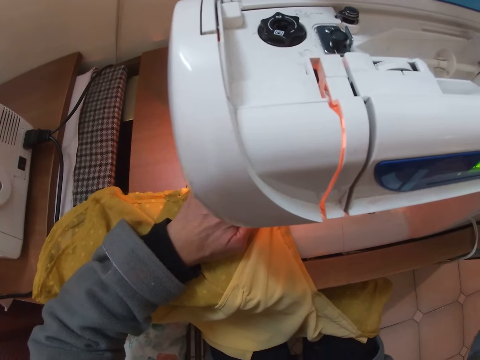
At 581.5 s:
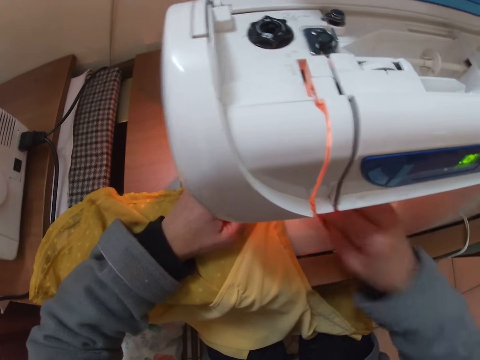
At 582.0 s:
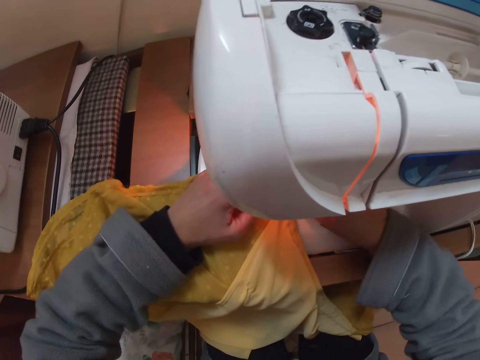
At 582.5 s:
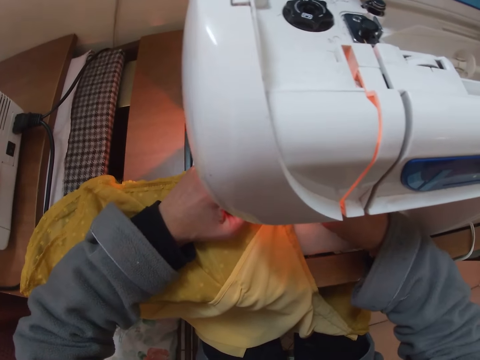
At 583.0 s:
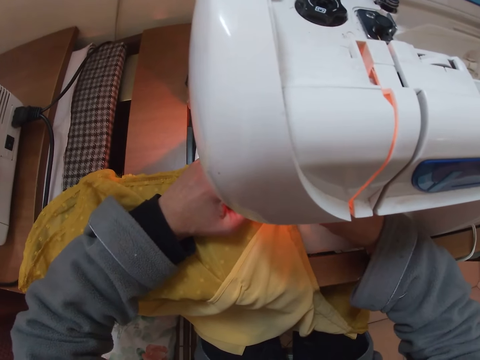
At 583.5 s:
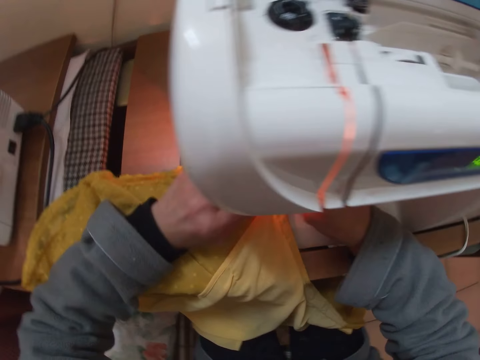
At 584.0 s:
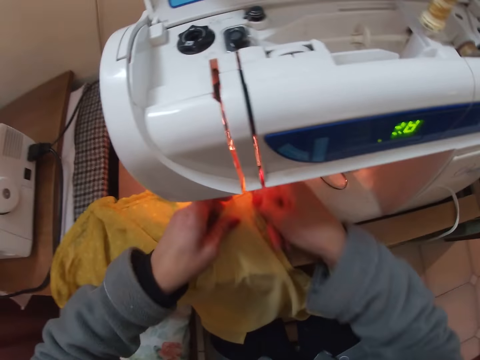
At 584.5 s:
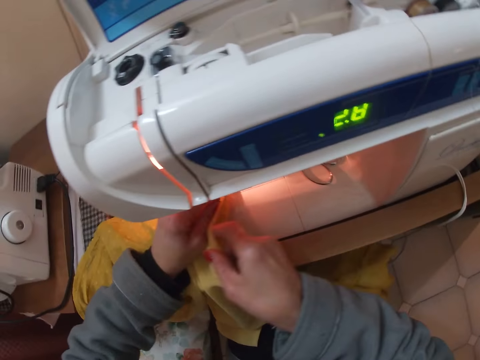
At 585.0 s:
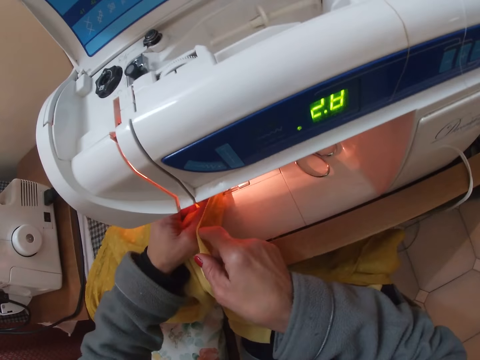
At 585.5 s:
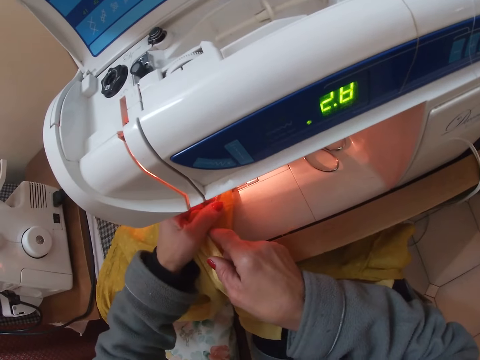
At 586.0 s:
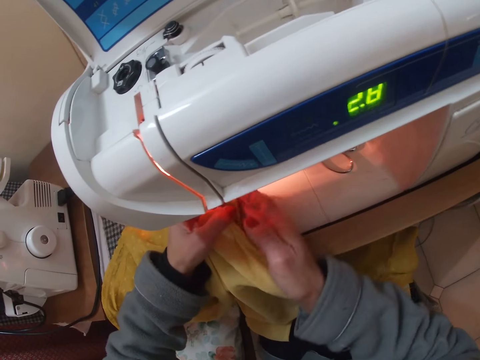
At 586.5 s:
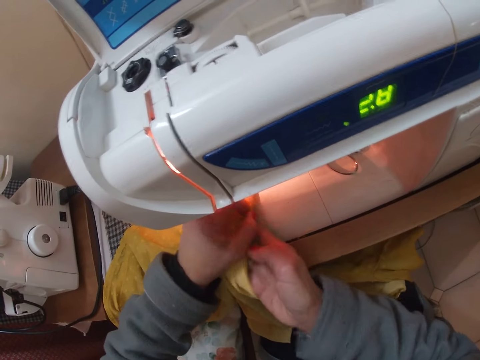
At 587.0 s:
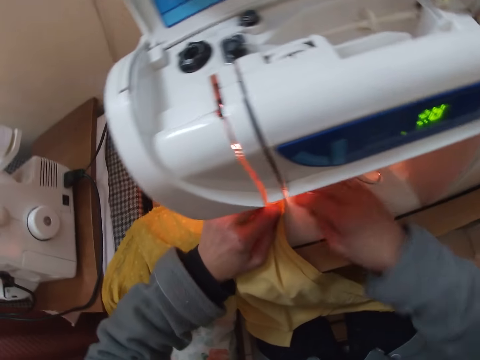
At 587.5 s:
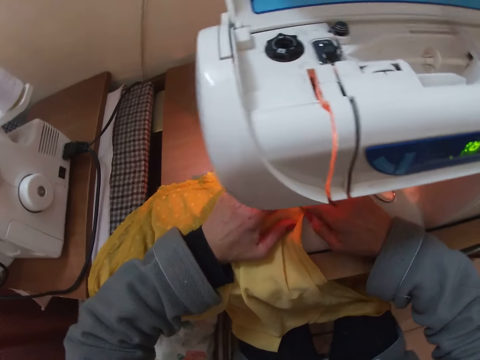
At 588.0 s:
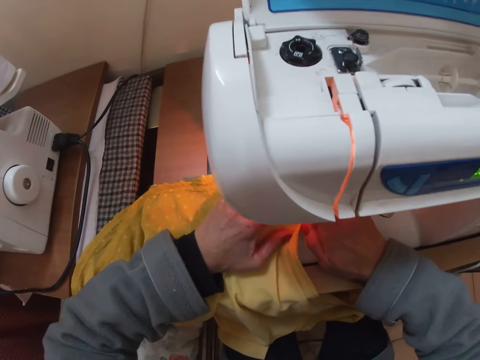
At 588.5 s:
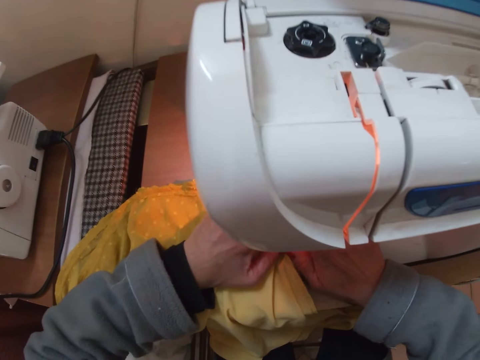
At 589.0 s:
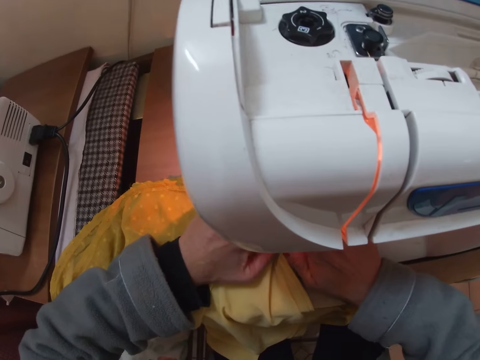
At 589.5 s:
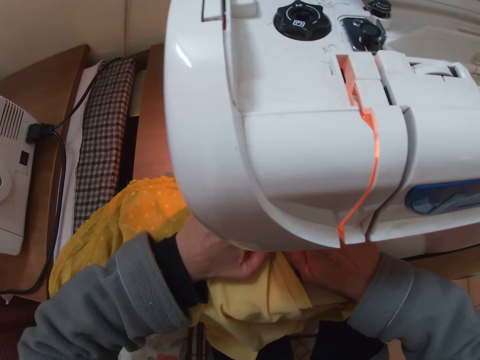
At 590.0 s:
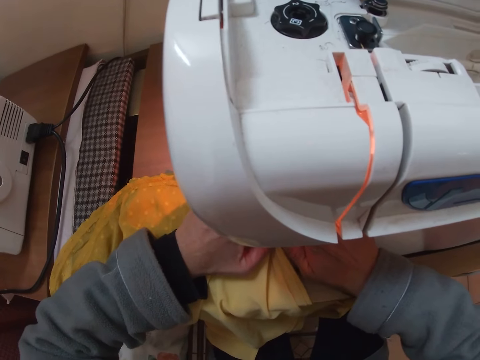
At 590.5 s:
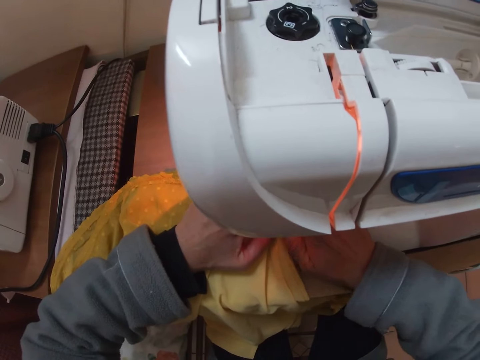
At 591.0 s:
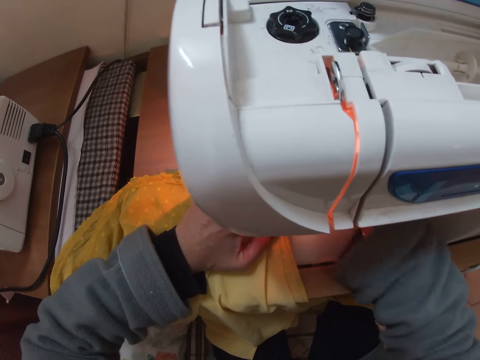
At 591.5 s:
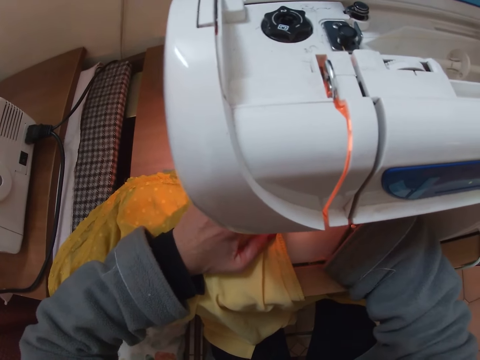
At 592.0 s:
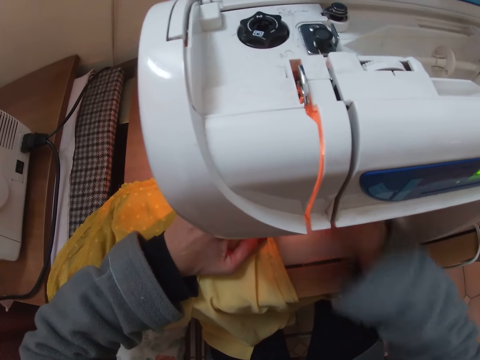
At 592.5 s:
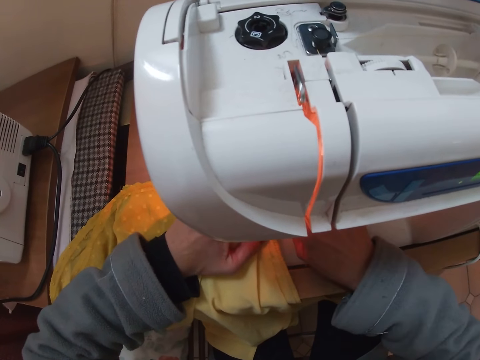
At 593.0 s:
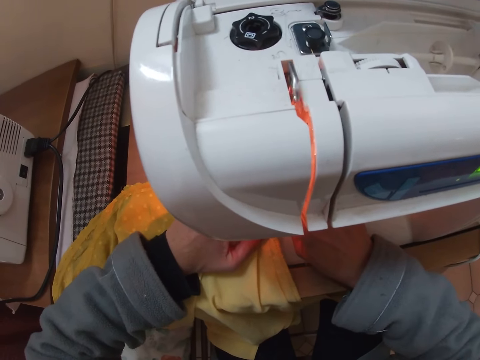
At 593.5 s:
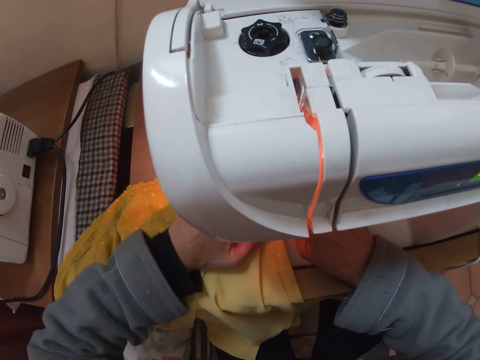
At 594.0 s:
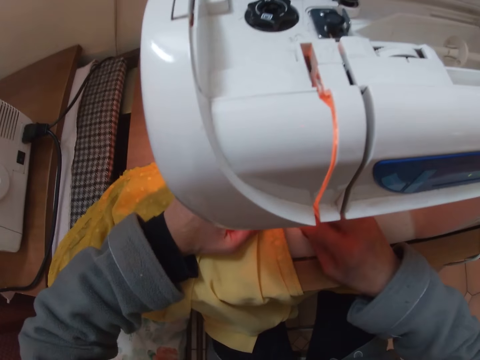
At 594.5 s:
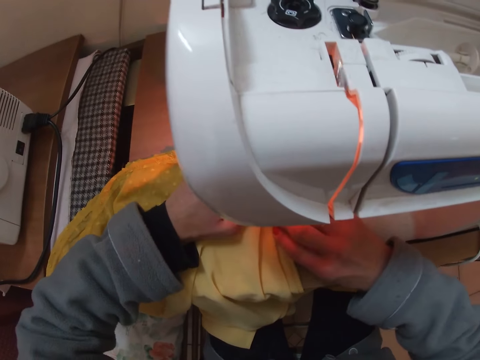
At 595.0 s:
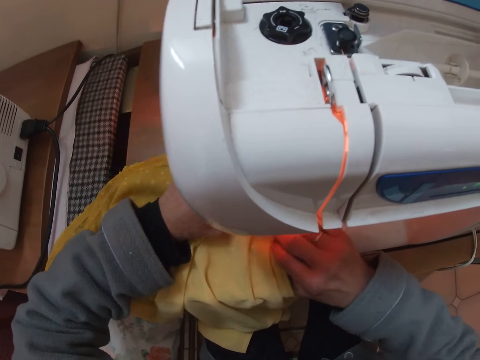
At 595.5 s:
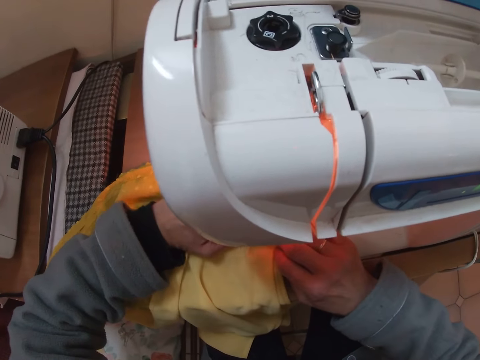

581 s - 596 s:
The camera wearer turns the machine hand wheel with his right hand. They lift her hand. They hold the cloth. They align the cloth on the machine. They hold the cloth again. They stitch the cloth. They press the lever foot presser with his right hand.

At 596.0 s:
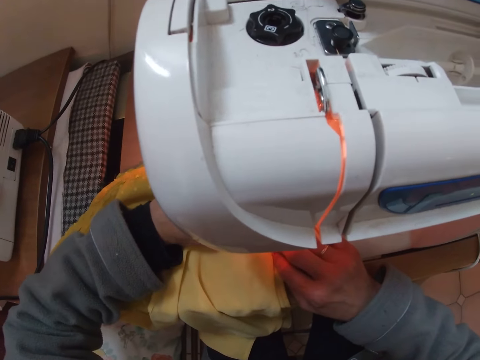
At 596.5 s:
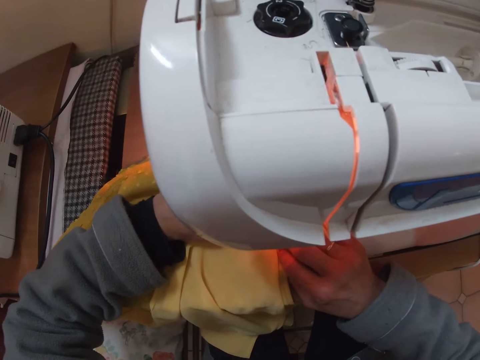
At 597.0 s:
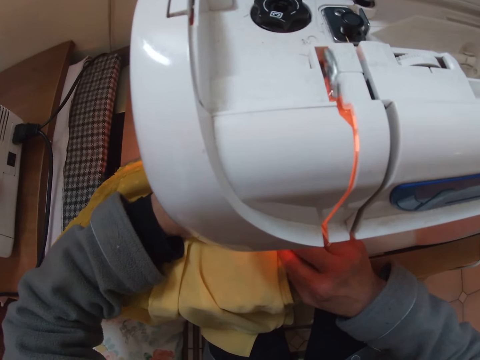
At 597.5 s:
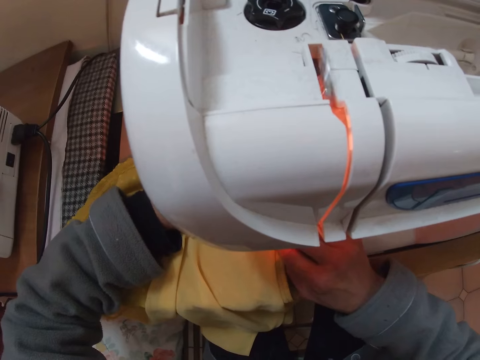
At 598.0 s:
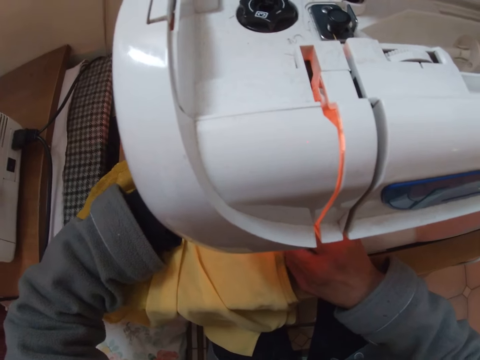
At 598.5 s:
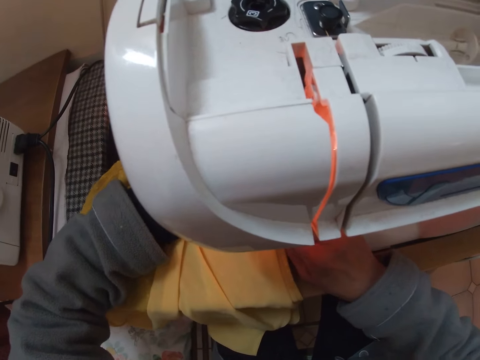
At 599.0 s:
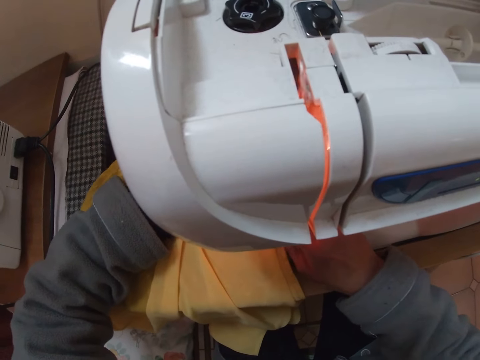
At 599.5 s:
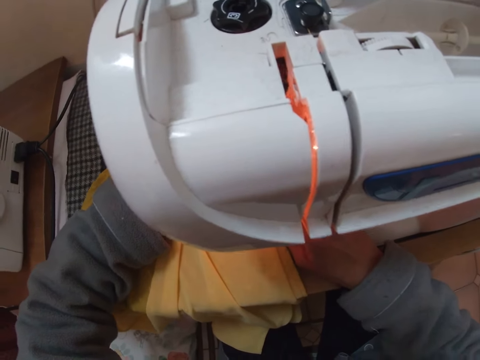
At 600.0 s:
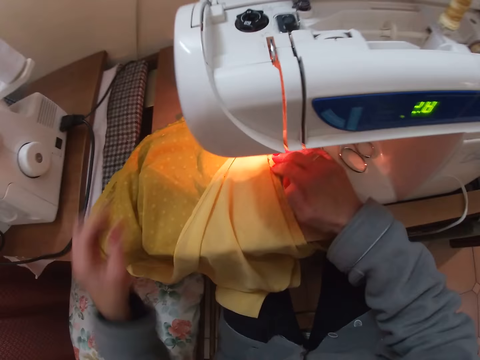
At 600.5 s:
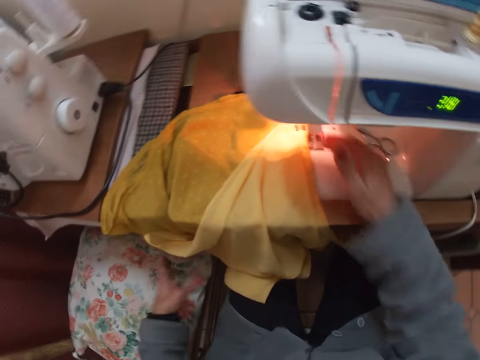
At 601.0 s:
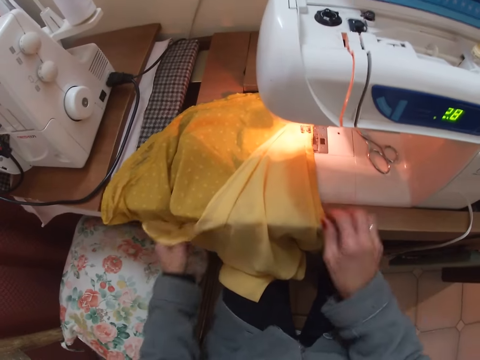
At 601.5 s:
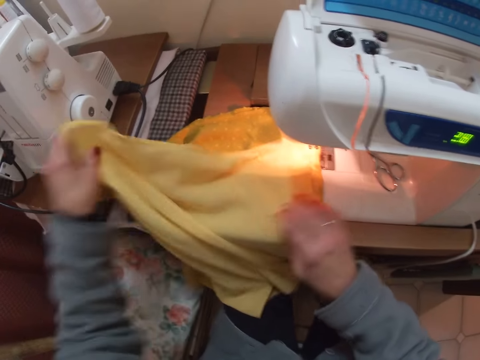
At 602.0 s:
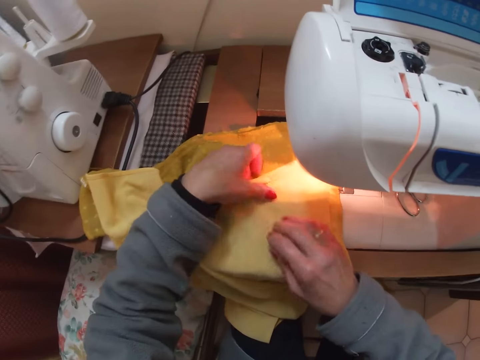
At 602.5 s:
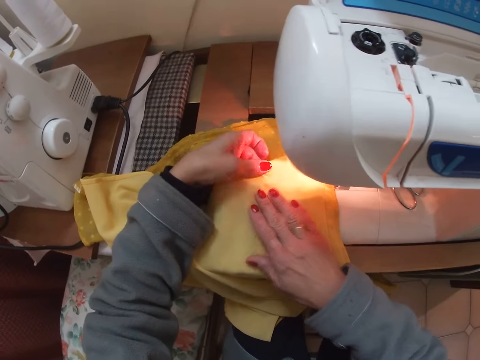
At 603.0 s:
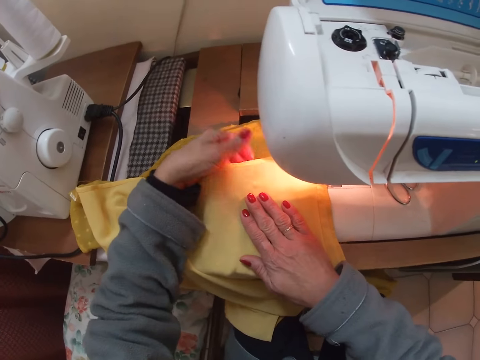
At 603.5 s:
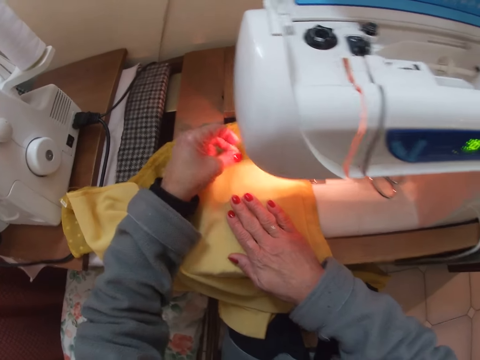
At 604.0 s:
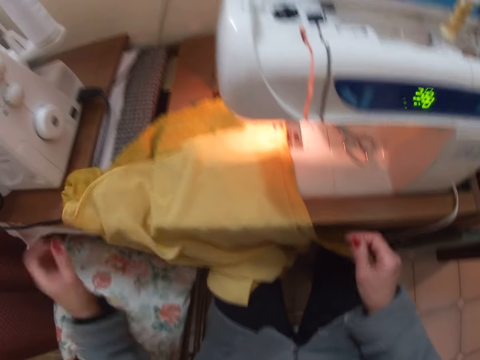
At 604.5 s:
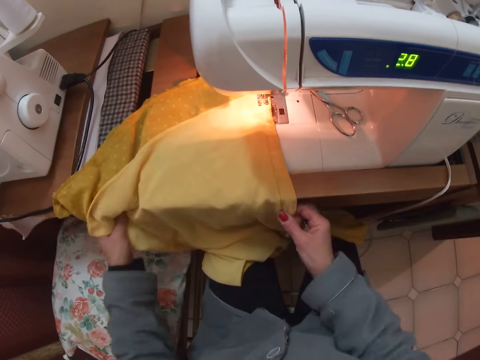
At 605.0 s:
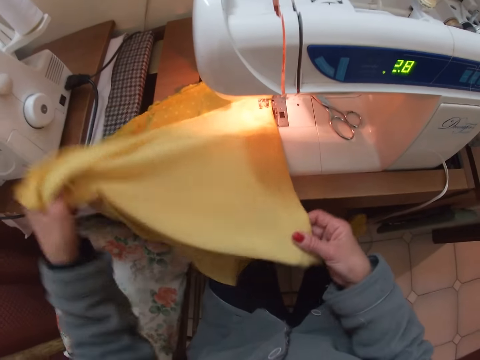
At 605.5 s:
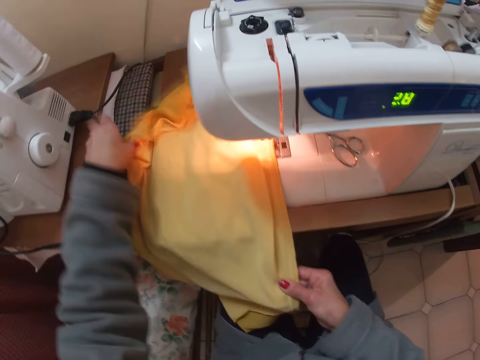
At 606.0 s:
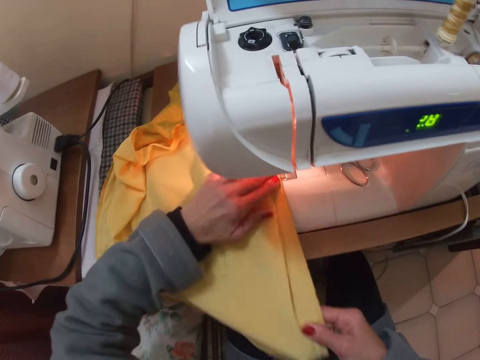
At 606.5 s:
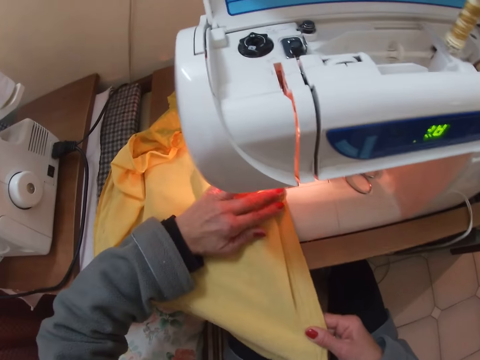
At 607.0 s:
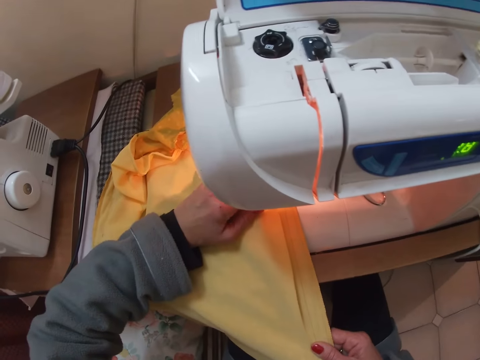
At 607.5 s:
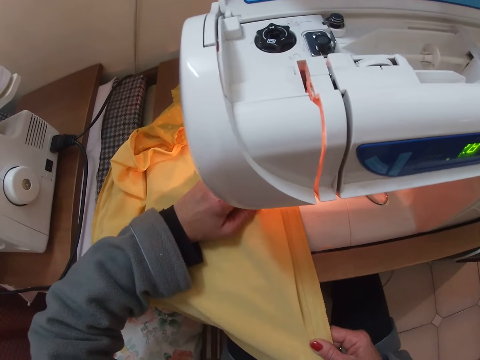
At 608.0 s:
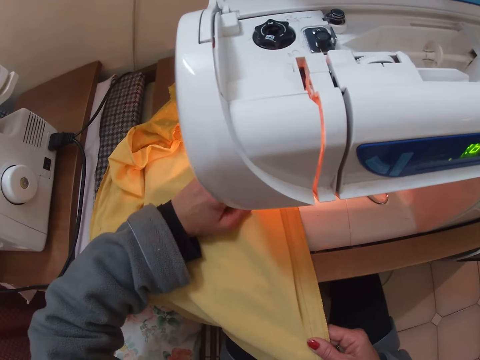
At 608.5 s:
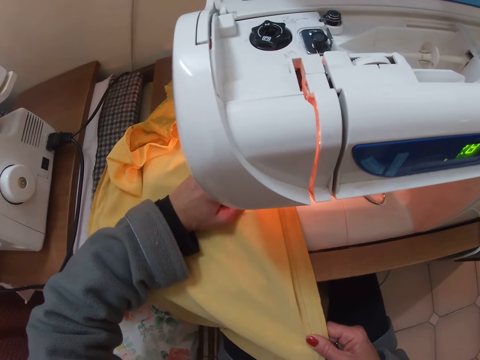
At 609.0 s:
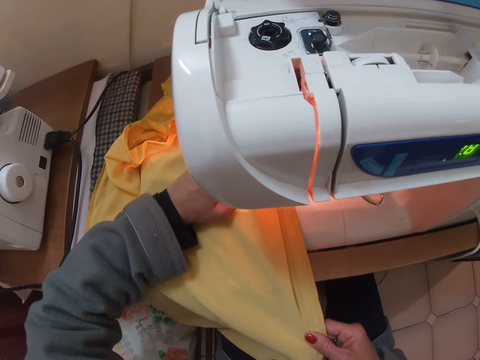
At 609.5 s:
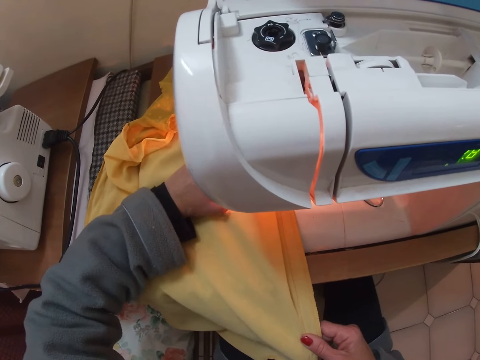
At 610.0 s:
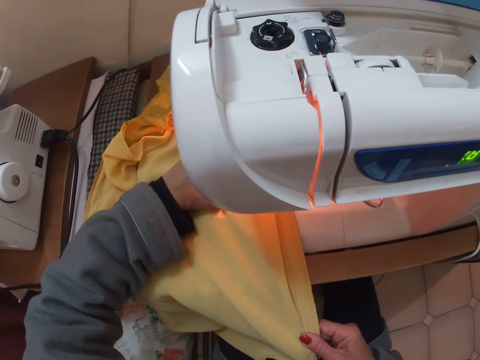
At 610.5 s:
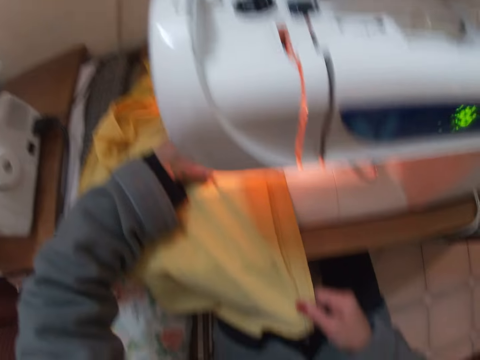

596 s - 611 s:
The camera wearer sews the blouse on the machine. They hold the cloth. They adjust the blouse on the machine. They sew the blouse on the machine.
